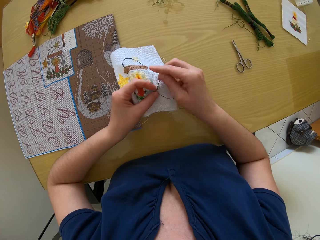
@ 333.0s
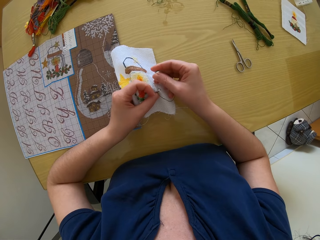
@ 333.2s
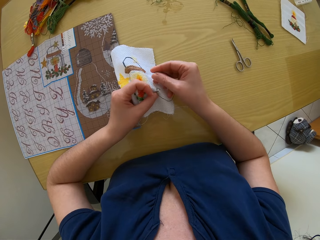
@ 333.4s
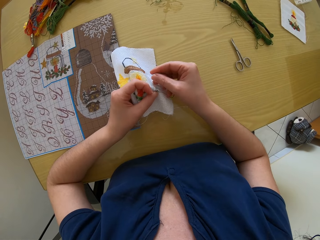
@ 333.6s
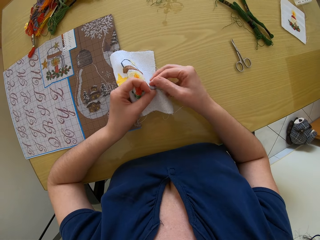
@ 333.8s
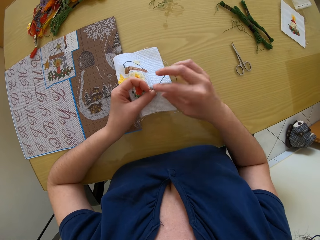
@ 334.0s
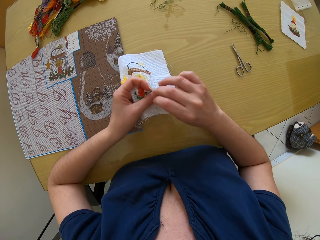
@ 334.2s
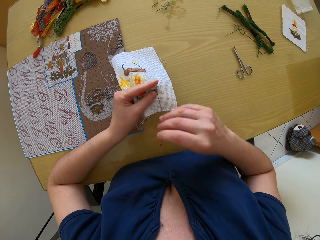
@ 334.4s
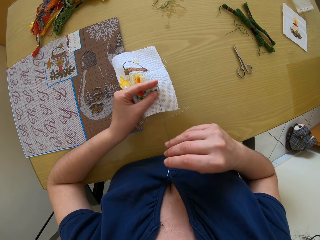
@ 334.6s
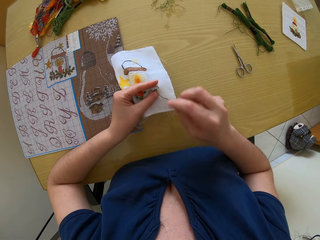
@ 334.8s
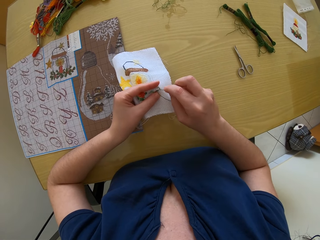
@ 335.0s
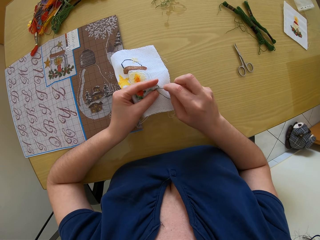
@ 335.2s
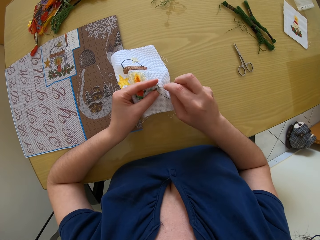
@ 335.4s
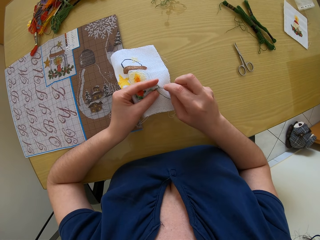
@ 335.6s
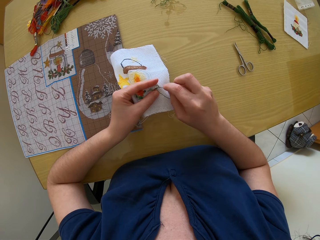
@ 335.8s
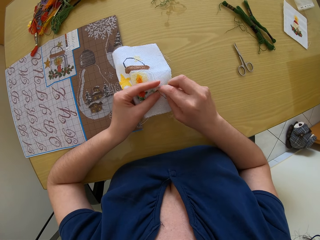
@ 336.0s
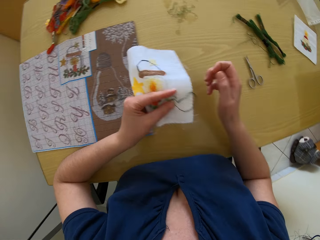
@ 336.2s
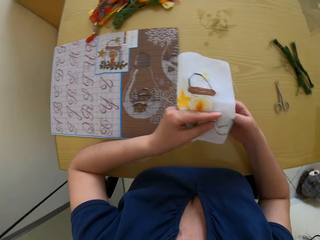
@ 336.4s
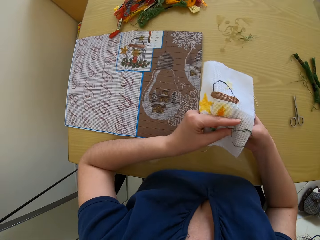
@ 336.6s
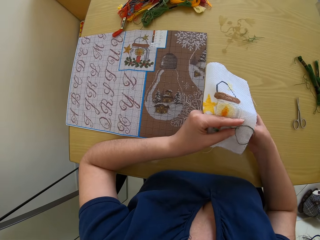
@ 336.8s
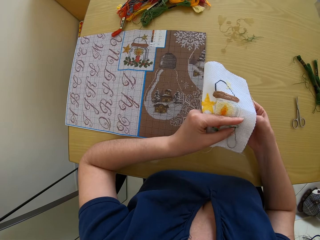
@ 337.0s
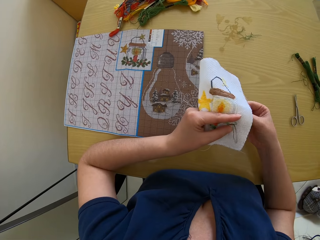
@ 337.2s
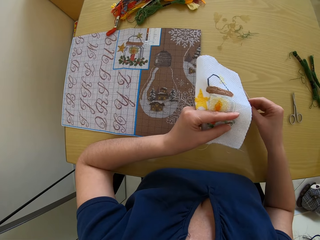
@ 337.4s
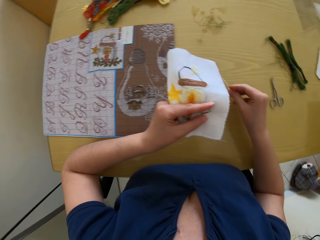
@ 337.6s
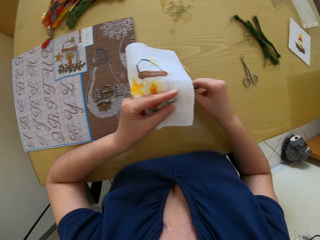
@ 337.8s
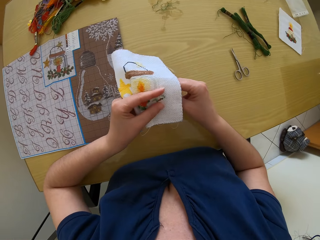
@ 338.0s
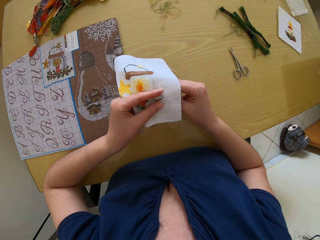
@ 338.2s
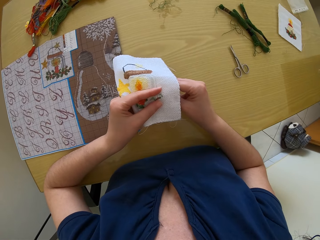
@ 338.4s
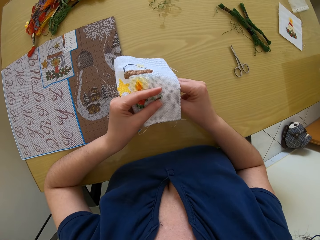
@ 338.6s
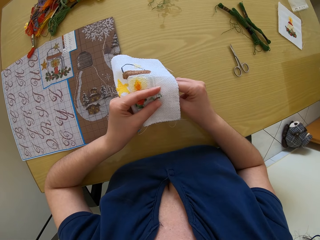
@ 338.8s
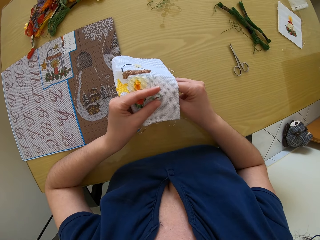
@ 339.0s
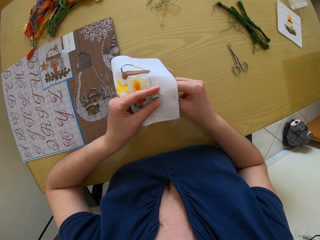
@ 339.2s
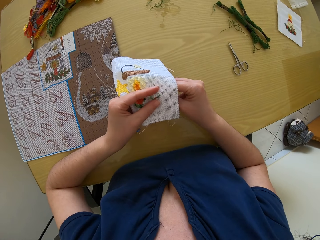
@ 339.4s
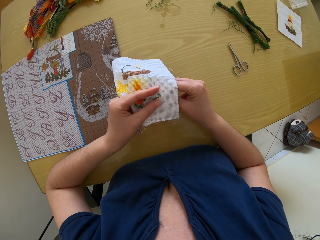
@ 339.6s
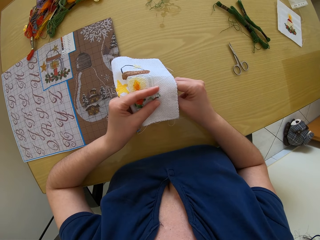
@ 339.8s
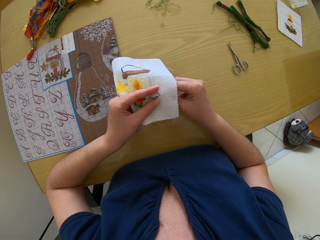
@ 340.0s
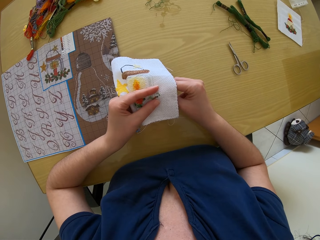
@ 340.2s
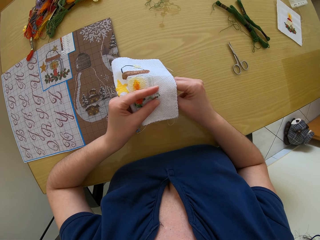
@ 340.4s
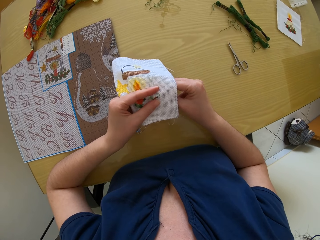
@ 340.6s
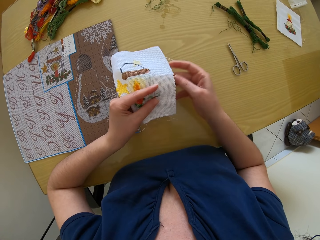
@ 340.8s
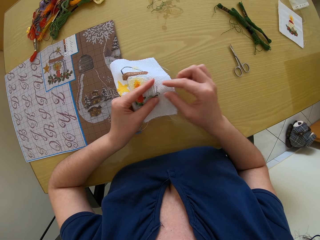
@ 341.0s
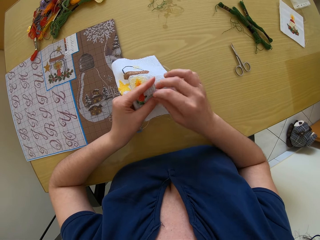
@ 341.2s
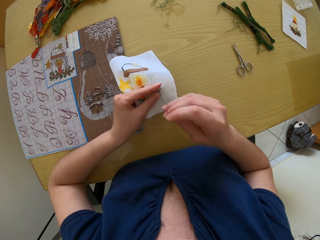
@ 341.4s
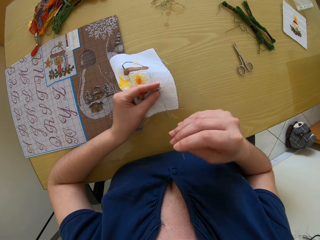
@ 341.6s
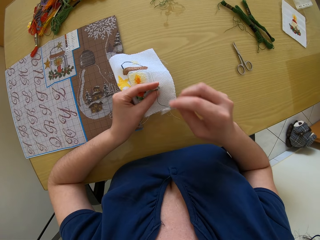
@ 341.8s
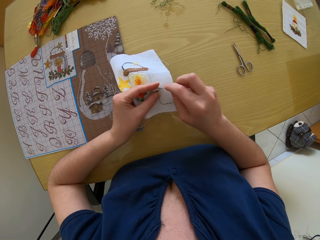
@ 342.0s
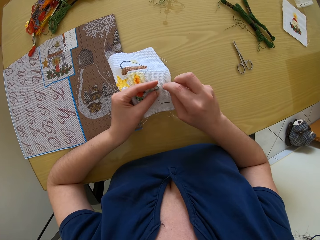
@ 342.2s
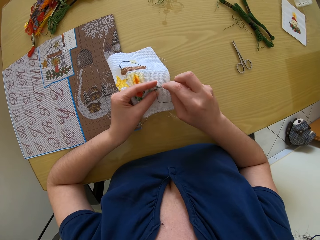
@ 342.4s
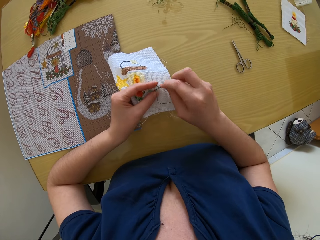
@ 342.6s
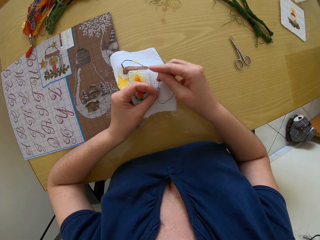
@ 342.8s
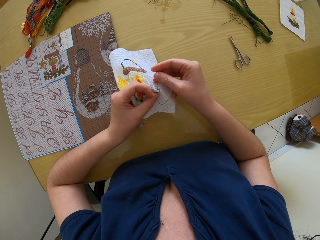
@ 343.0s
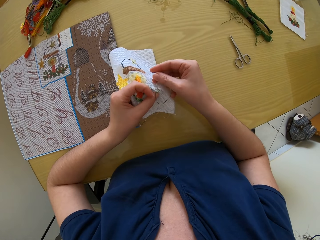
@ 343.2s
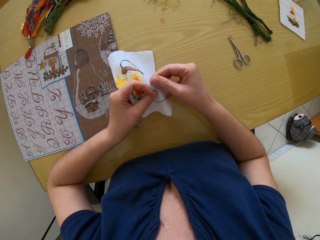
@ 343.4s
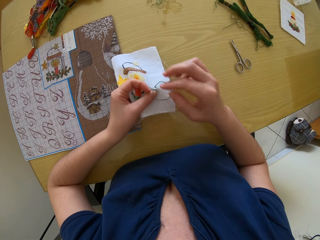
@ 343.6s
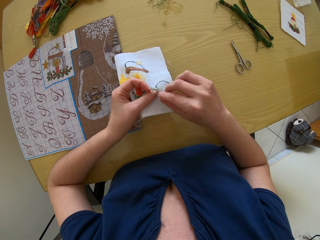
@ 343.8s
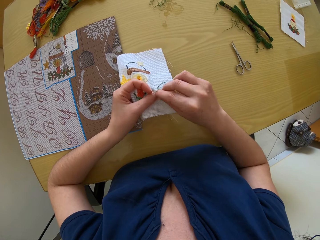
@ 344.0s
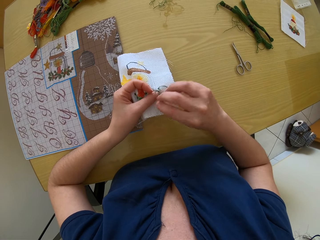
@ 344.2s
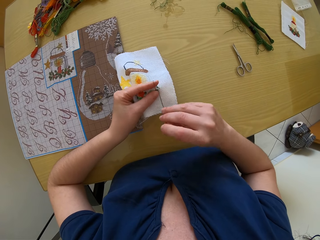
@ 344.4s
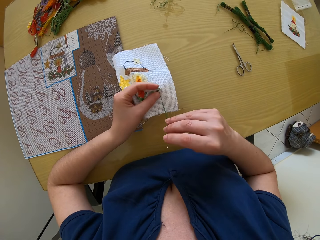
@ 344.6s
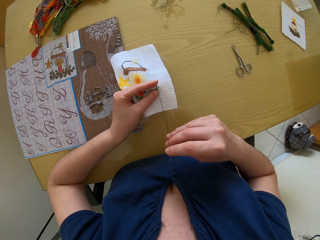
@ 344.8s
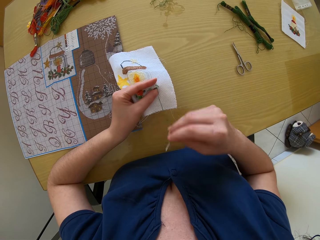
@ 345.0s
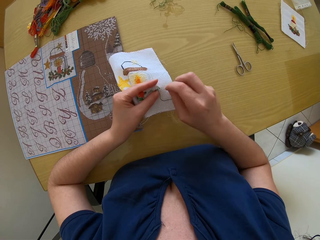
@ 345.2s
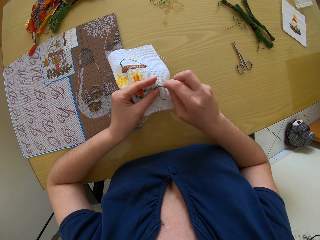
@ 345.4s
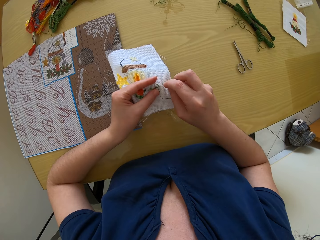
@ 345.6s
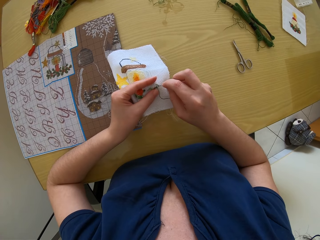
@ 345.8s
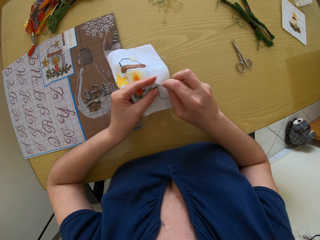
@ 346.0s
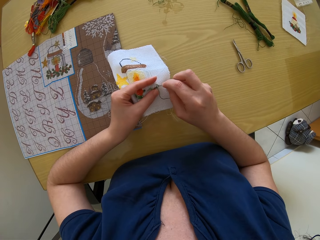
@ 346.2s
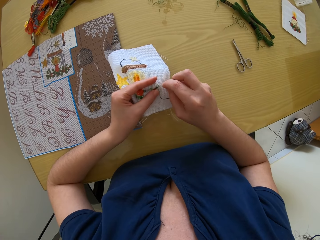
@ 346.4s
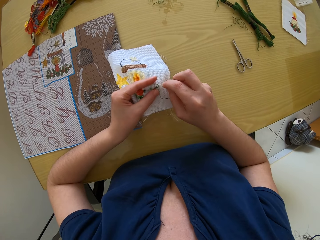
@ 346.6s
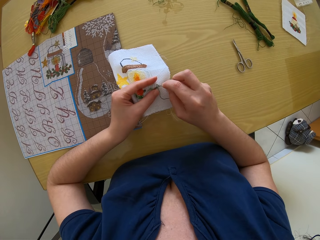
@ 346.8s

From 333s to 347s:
The camera wearer pulls out the needle from the fabric with her right hand. She inserts the needle into the fabric in her left hand with her right hand. She pulls out the needle from the fabric with her right hand. She inserts the needle into the fabric in her left hand with her right hand. She pulls out the needle from the fabric with her right hand. She inserts the needle into the fabric in her left hand with her right hand. She pulls out the needle from the fabric with her right hand.

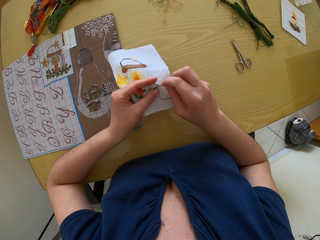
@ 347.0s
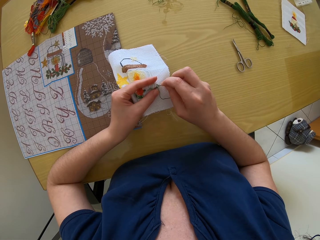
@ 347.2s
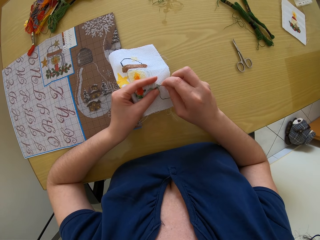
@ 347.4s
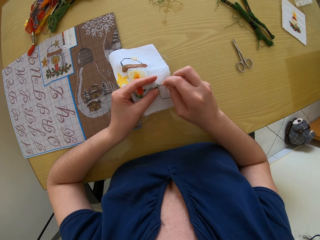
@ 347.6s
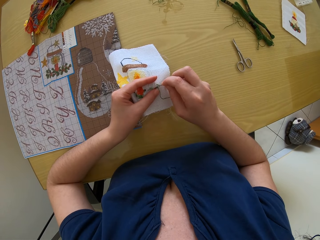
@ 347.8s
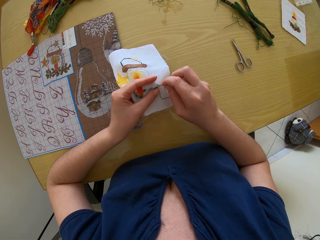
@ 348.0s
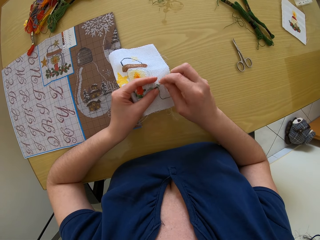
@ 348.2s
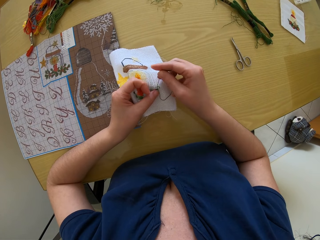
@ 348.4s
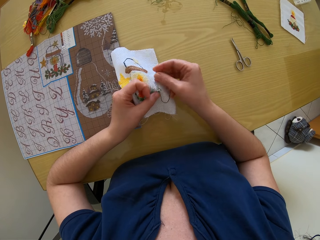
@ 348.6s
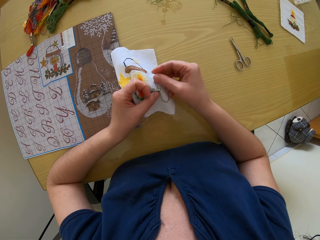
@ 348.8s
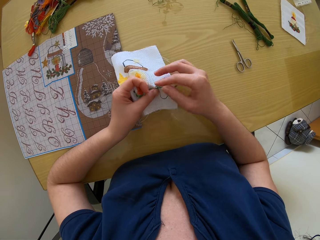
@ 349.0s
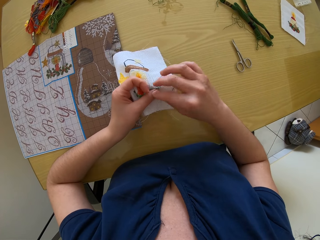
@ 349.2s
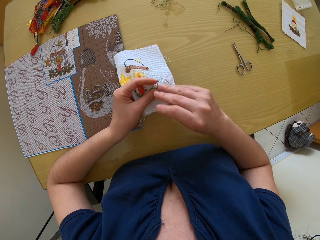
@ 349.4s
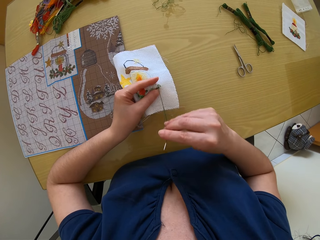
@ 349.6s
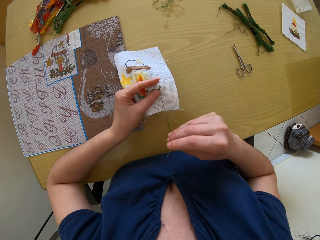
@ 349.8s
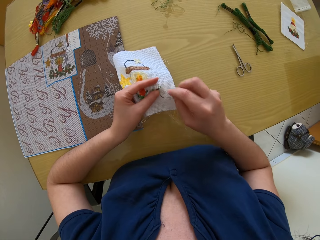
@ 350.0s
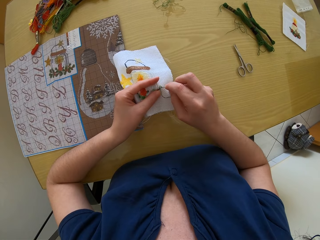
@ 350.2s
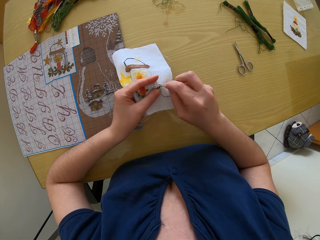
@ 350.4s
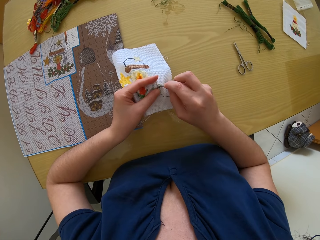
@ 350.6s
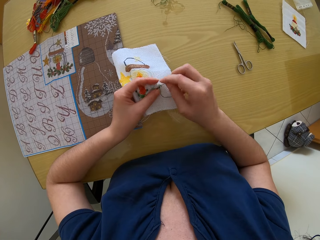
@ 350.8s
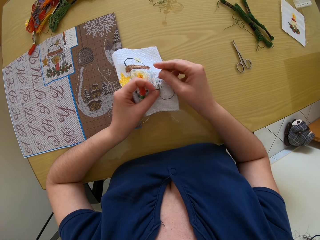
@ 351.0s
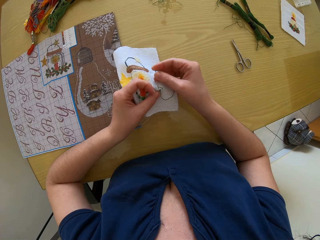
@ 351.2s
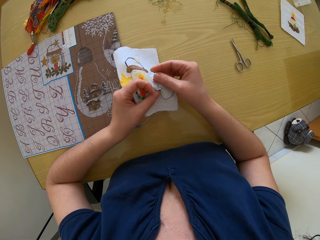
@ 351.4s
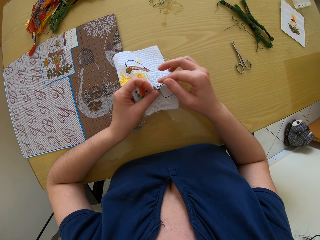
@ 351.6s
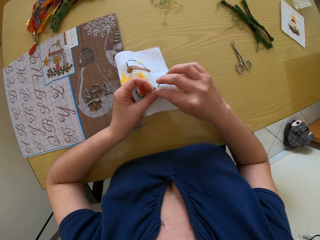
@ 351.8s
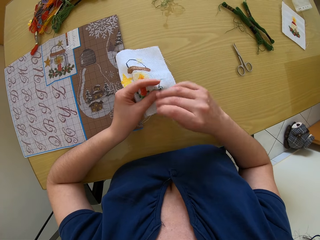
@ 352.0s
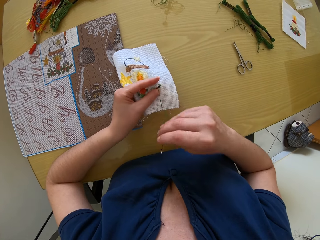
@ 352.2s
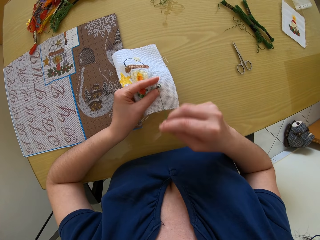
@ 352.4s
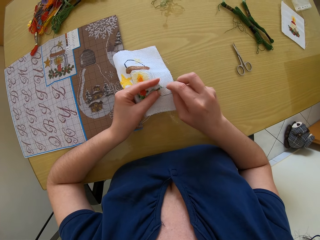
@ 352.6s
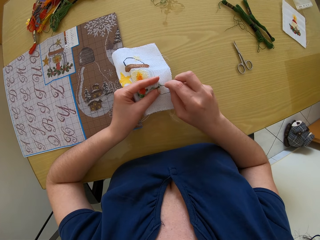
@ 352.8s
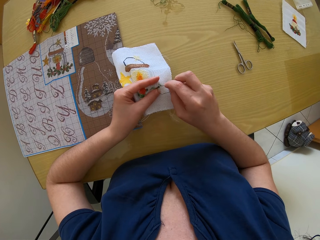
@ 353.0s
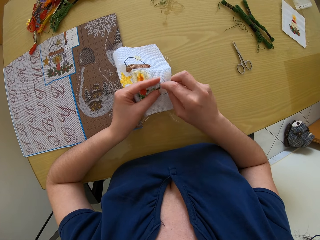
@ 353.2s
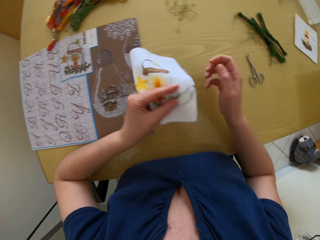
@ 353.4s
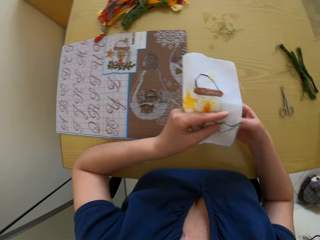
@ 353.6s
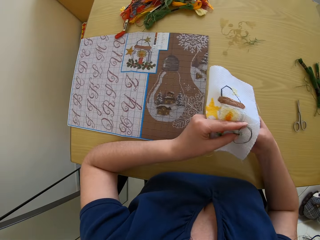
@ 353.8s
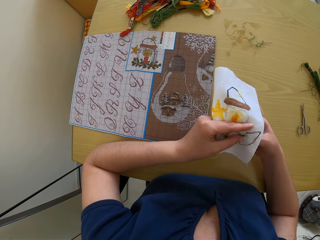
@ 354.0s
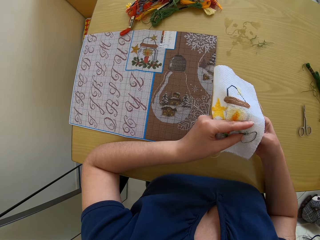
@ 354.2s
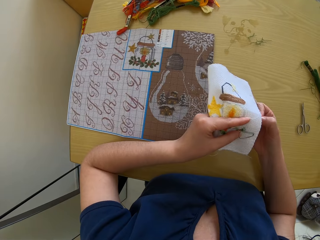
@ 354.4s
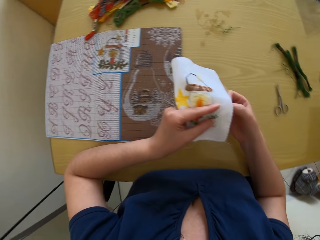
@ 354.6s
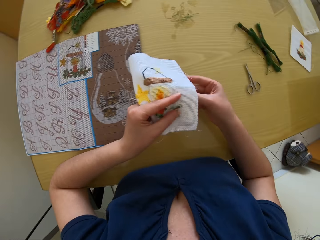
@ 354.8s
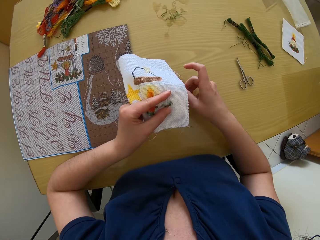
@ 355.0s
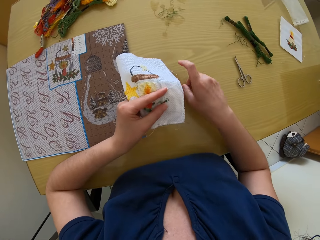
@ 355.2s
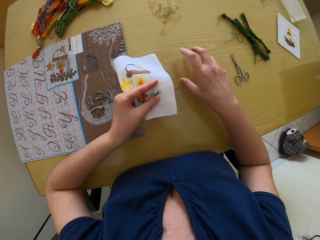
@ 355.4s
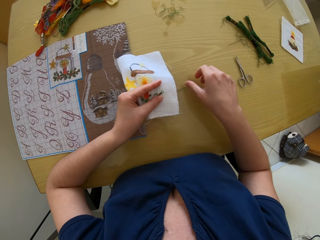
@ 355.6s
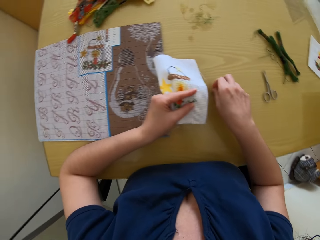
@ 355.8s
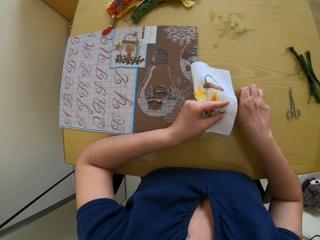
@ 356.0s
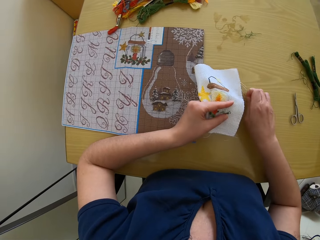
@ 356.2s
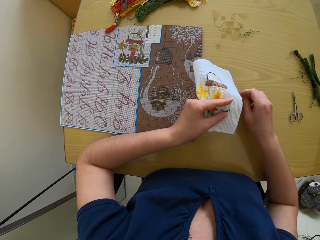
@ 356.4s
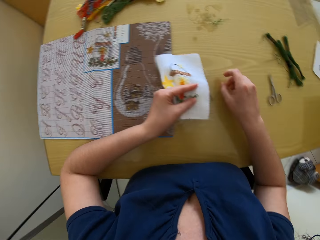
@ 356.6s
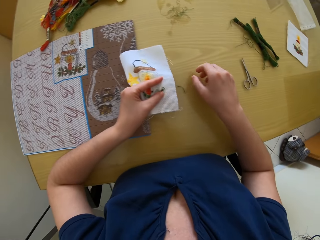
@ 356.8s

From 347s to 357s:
The camera wearer inserts the needle into the fabric in her left hand with her right hand. She pulls out the needle from the fabric with her right hand. She inserts the needle into the fabric in her left hand with her right hand. She pulls out the needle from the fabric with her right hand. She inserts the needle into the fabric in her left hand with her right hand. She pulls out the needle from the fabric with her right hand. She drops the needle in her right hand on the table.
